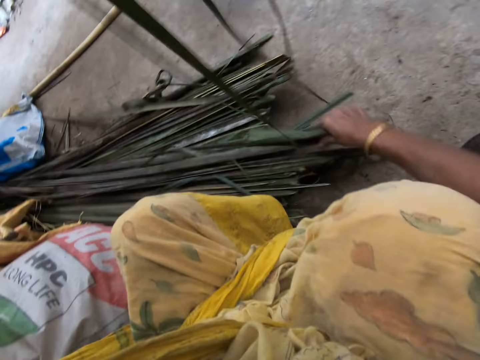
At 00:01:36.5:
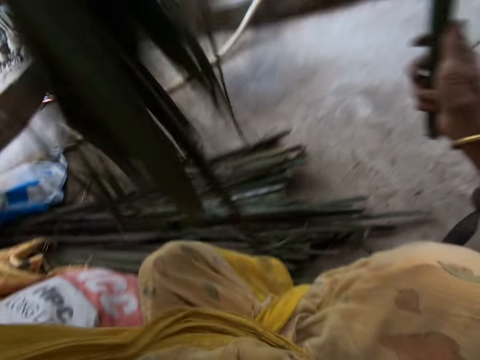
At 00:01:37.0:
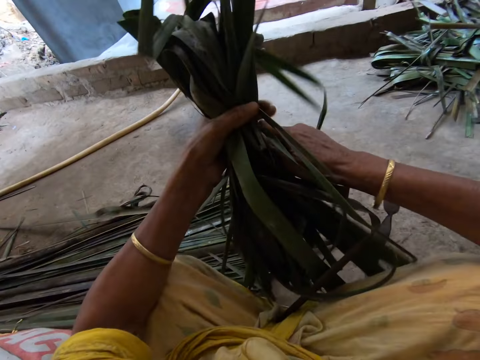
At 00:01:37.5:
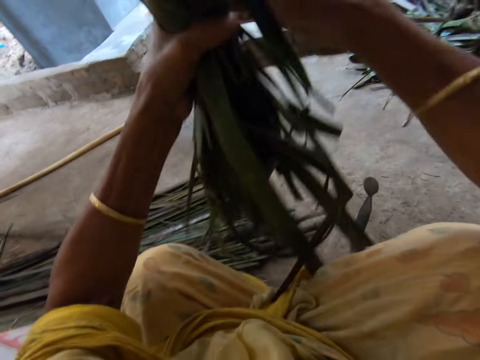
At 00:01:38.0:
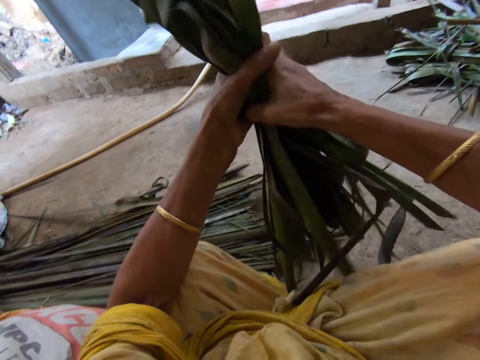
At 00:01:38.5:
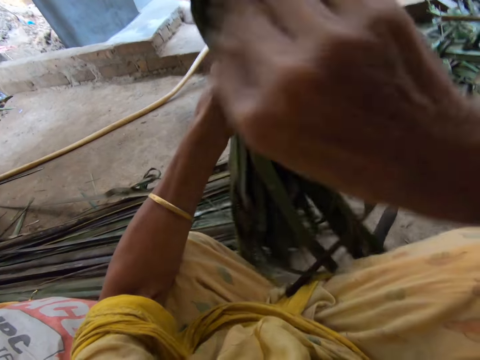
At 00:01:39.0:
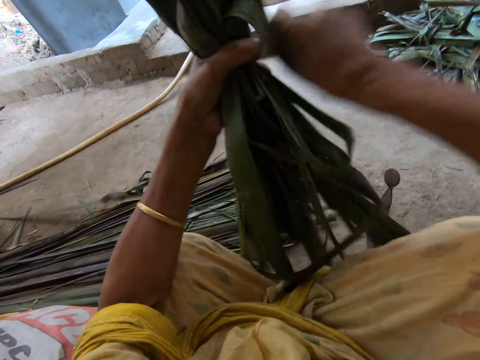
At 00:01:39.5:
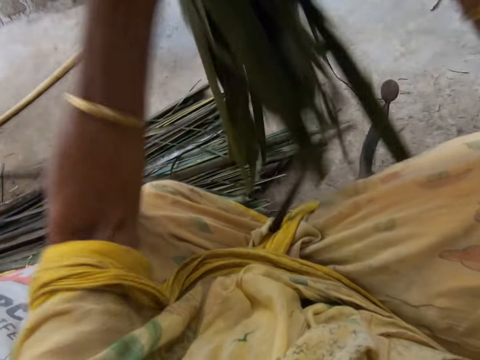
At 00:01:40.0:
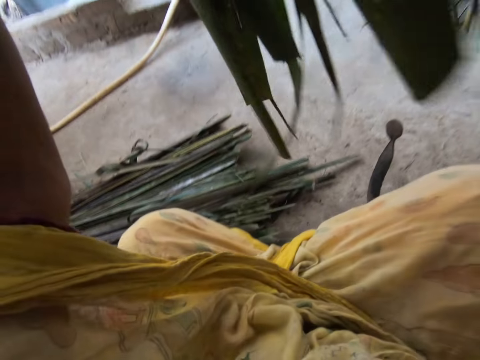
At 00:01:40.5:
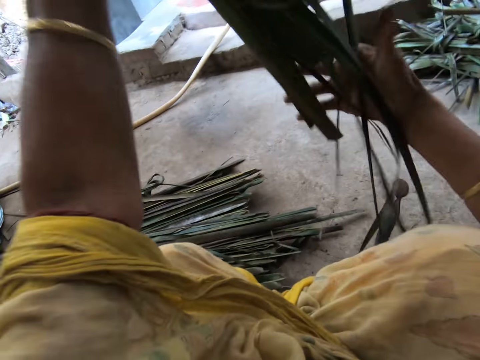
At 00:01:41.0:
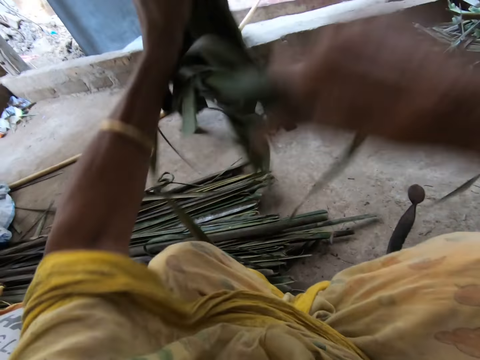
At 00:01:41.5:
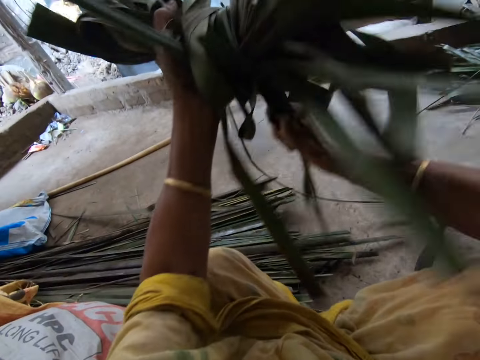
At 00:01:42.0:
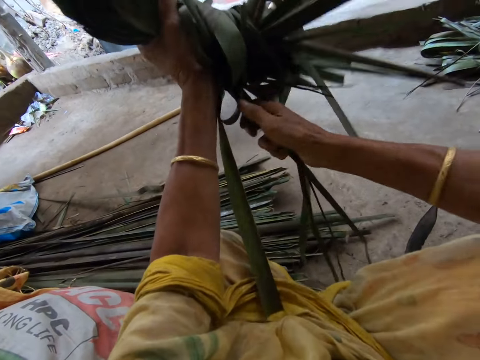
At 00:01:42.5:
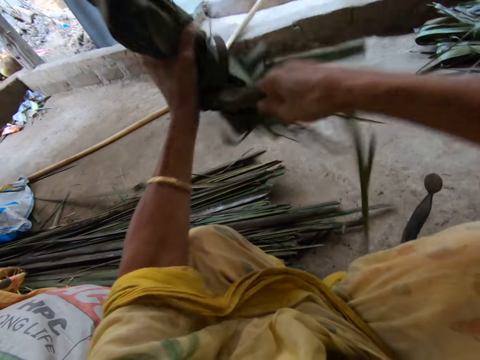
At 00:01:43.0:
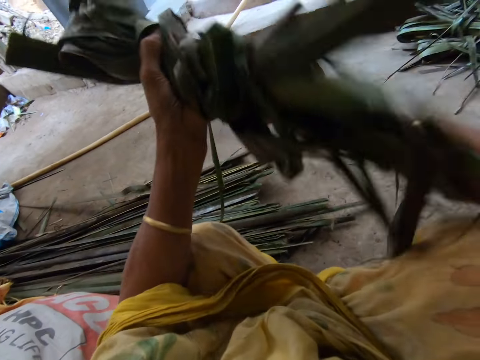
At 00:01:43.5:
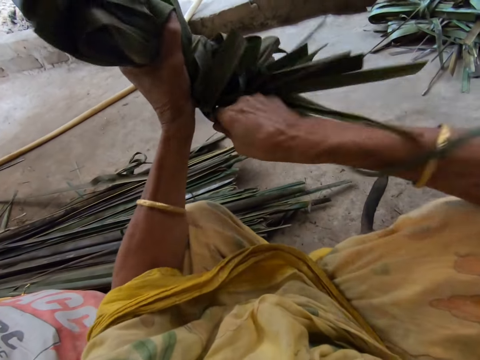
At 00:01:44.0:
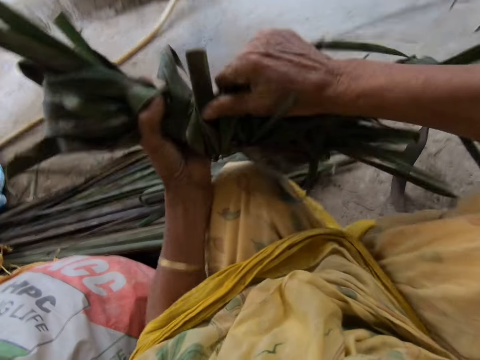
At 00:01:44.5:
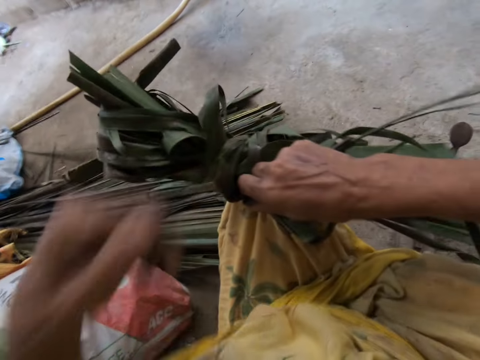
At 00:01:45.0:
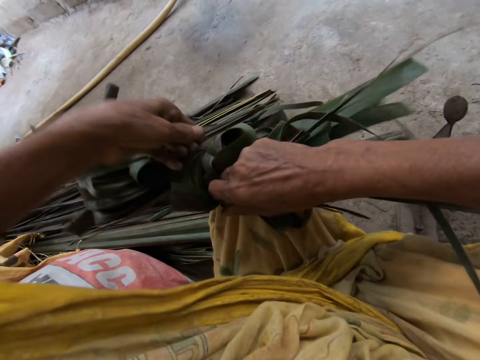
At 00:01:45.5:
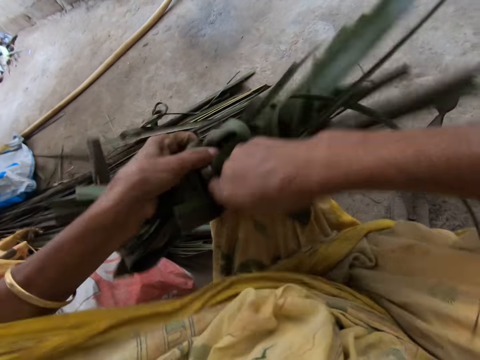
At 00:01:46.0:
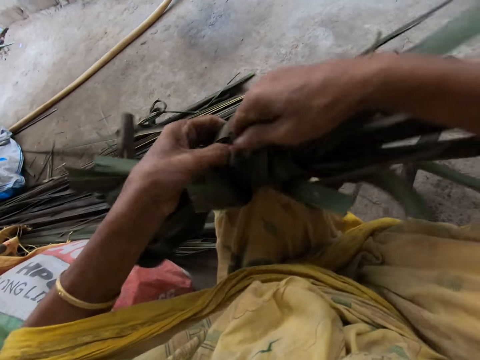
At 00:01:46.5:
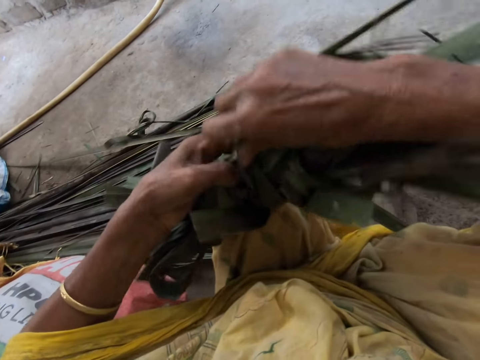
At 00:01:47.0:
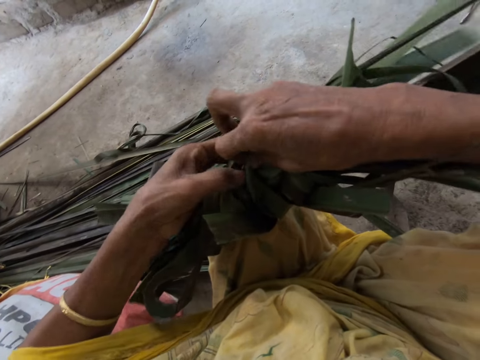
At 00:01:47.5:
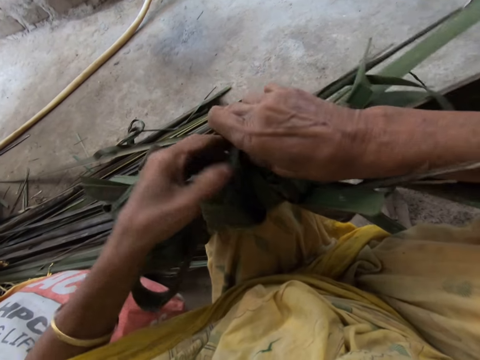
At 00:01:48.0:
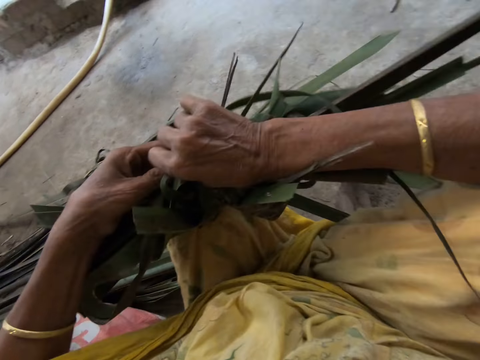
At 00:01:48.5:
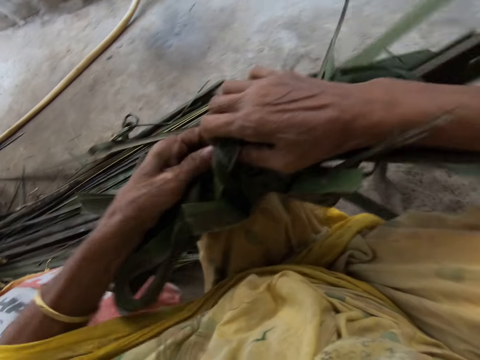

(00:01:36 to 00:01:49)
The camera wearer ties palm fronds with pieces of palm fronds with her right hand. She ties the palm fronds with pieces of the palm fronds with both hands.

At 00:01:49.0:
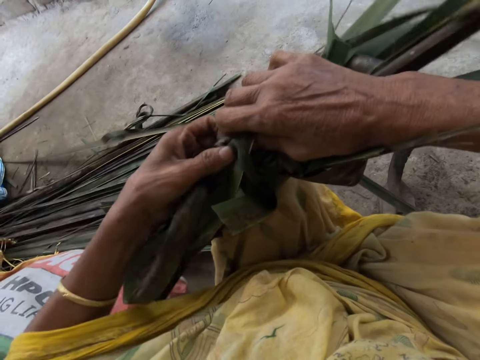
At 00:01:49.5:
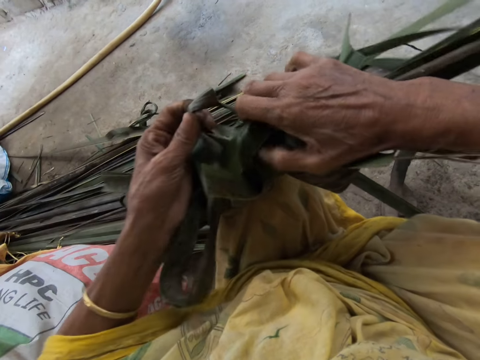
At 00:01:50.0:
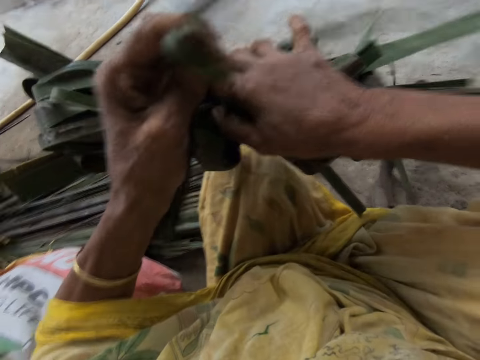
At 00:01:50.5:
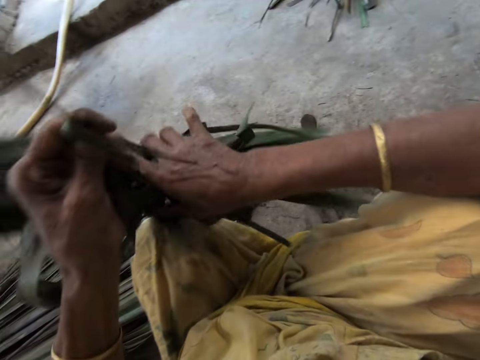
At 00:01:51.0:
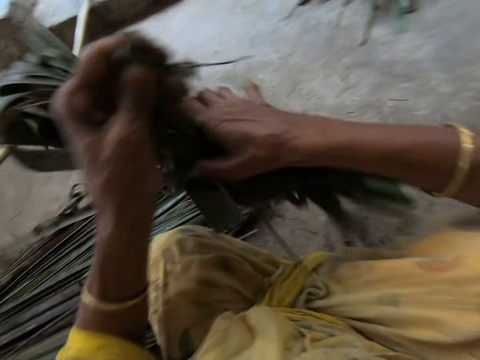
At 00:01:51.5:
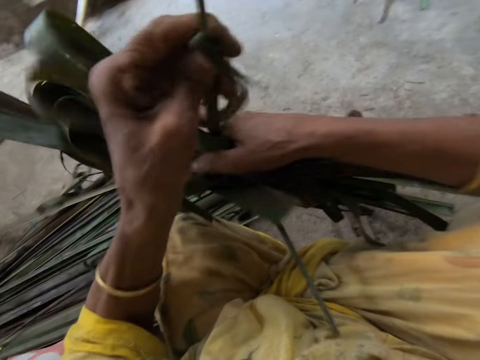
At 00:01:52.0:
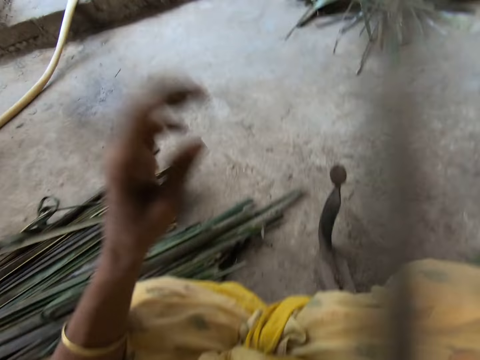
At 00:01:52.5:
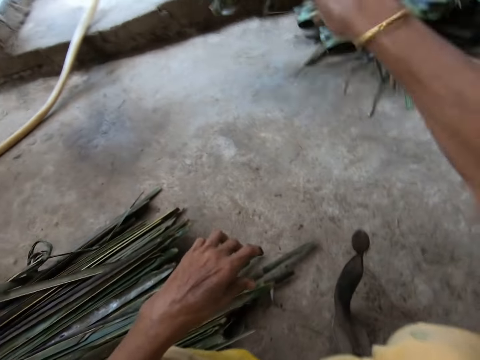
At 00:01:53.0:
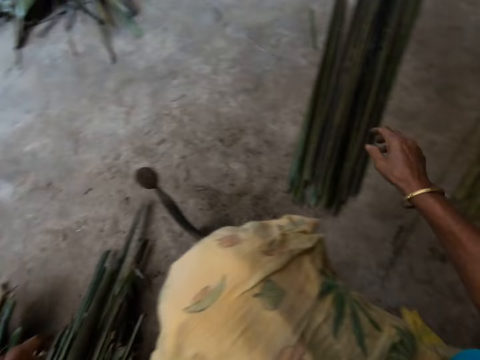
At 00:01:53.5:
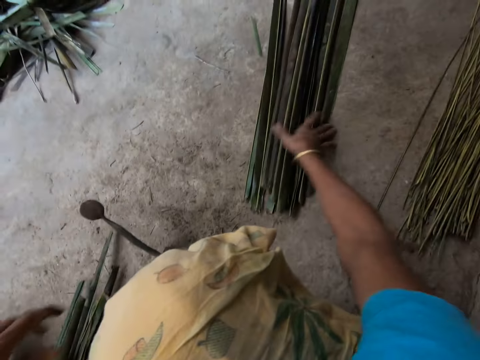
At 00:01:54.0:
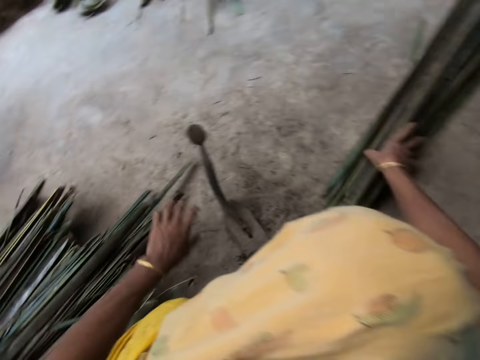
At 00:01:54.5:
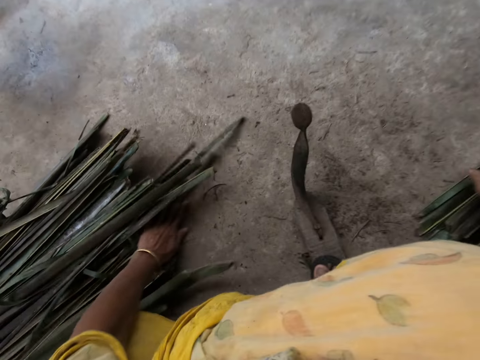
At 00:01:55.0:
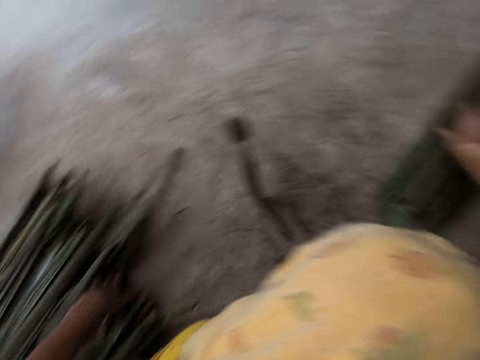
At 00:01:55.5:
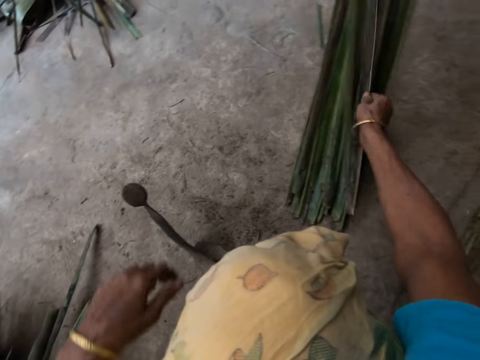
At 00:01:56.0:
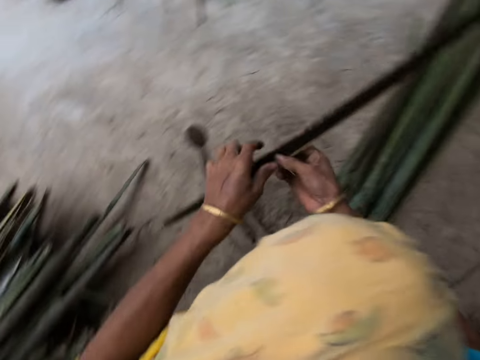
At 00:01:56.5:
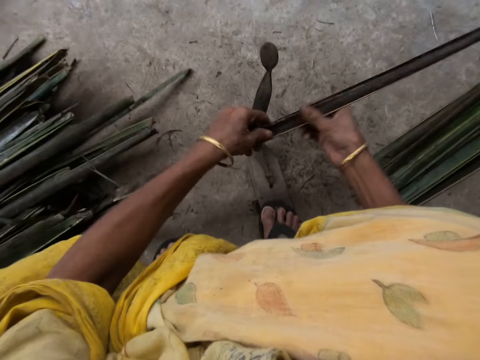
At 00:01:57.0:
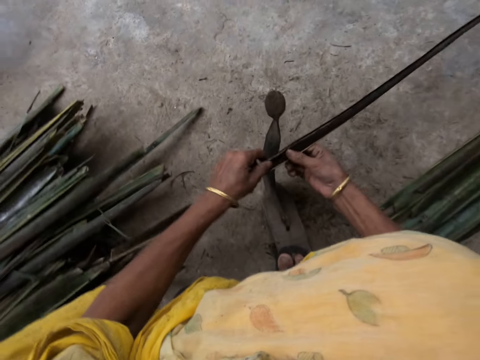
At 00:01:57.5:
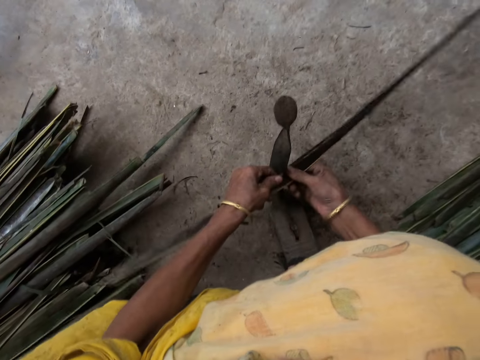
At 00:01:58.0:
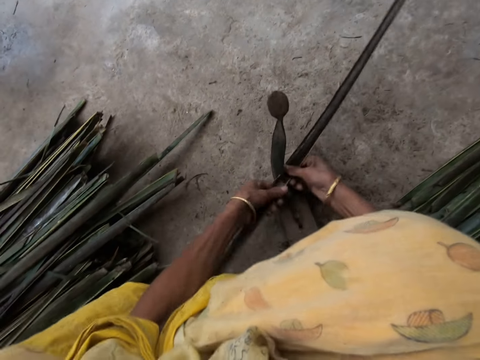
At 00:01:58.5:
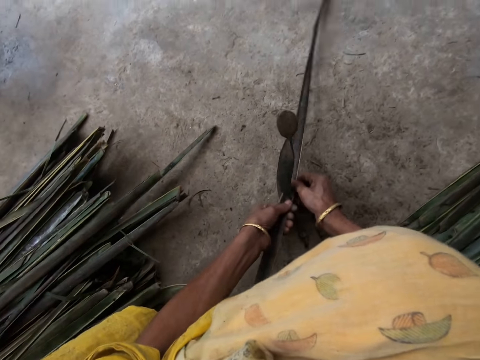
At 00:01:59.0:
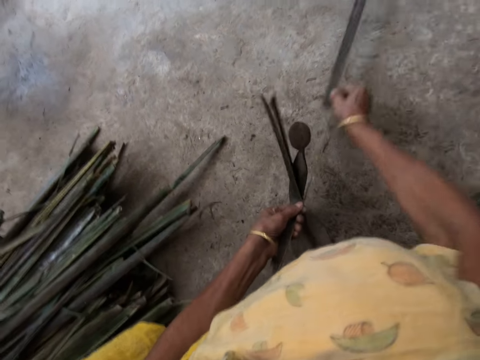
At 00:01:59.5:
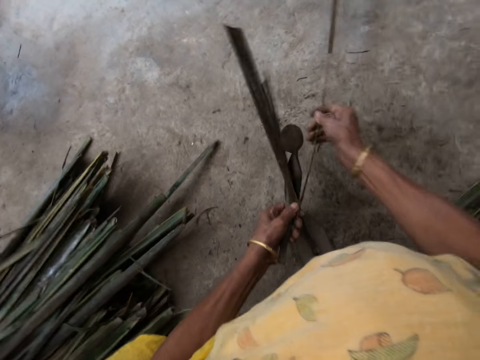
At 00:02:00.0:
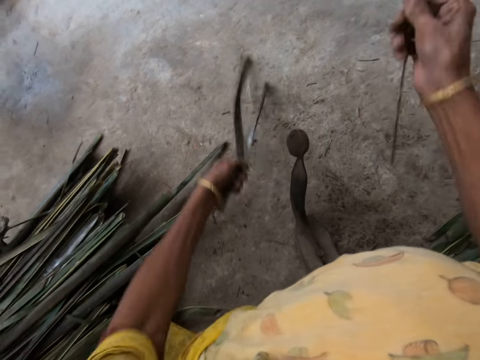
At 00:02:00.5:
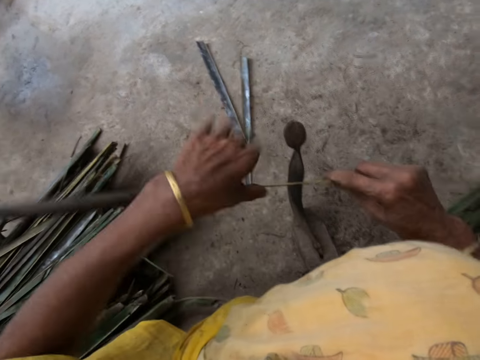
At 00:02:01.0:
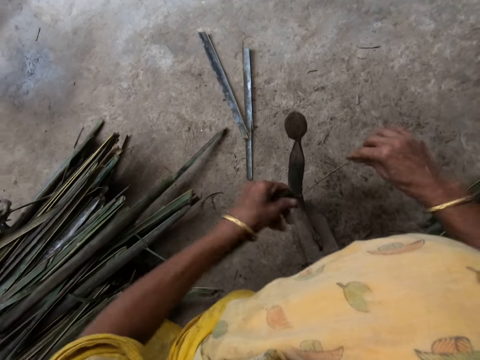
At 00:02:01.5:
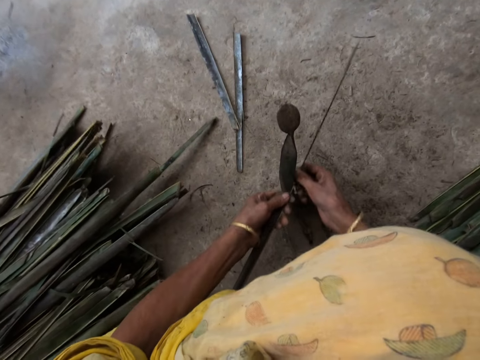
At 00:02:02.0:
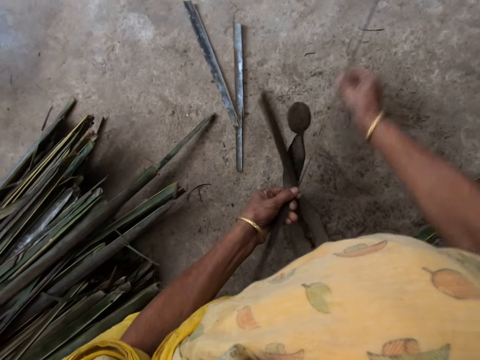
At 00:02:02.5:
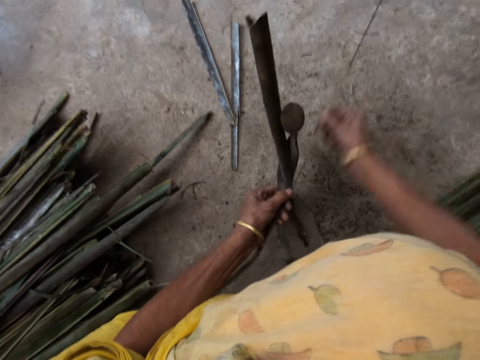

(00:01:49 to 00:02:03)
The camera wearer throws the bunch of tied palm fronds on the floor with her right hand. She adjusts the palm fronds on the floor with her right hand. She picks a piece of palm frond or cattail plant from the floor with her right hand. She splits the cattail plant. She files the palm frond with the file with both hands.
